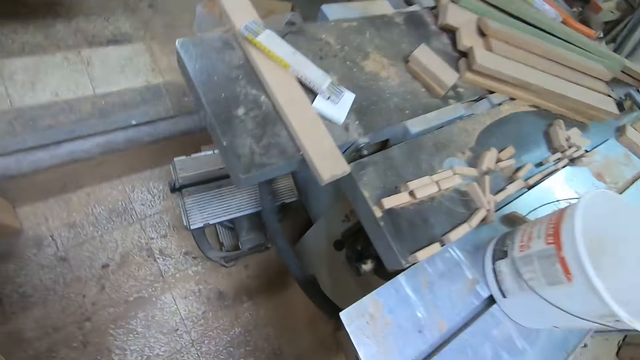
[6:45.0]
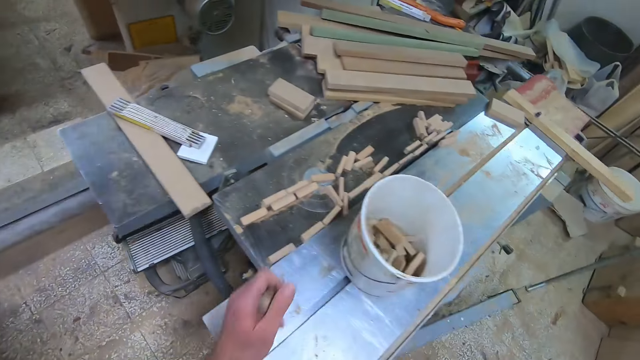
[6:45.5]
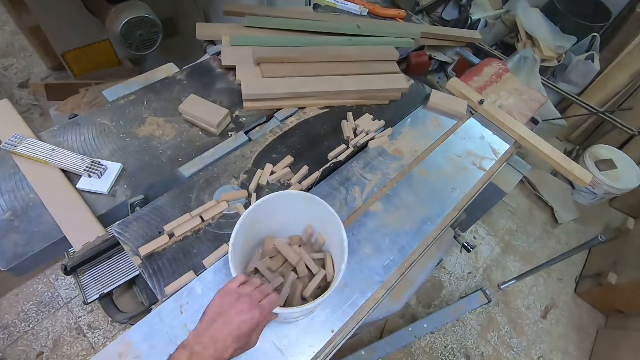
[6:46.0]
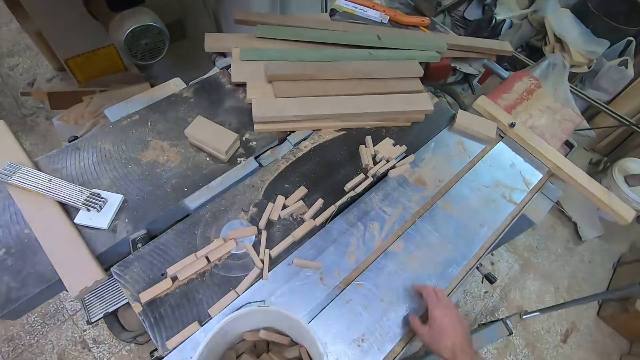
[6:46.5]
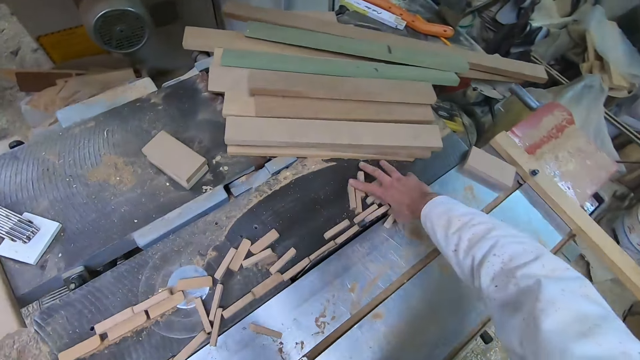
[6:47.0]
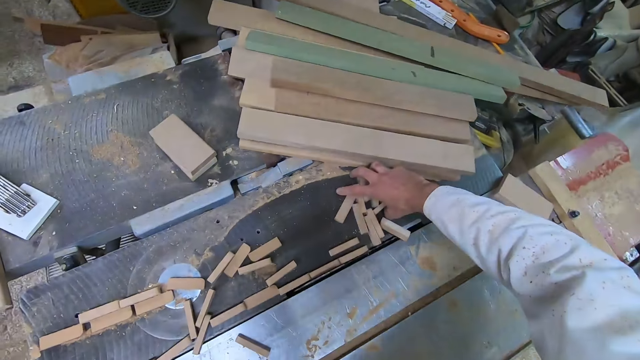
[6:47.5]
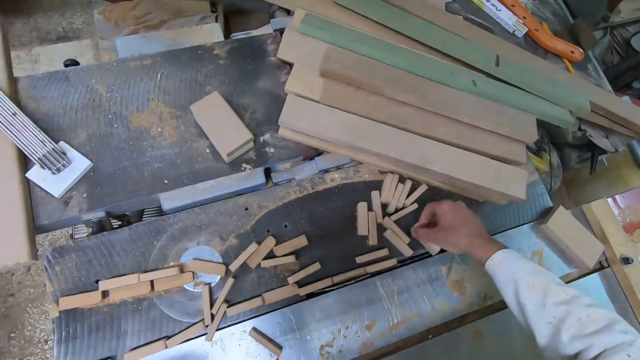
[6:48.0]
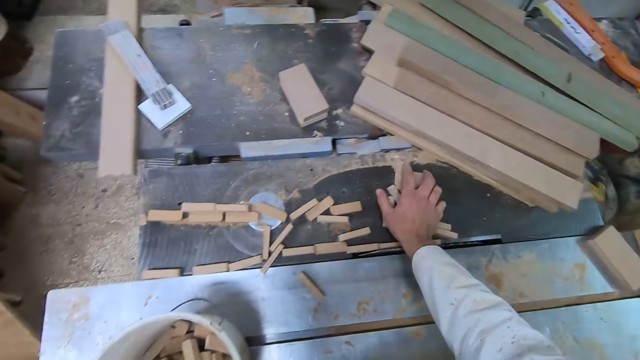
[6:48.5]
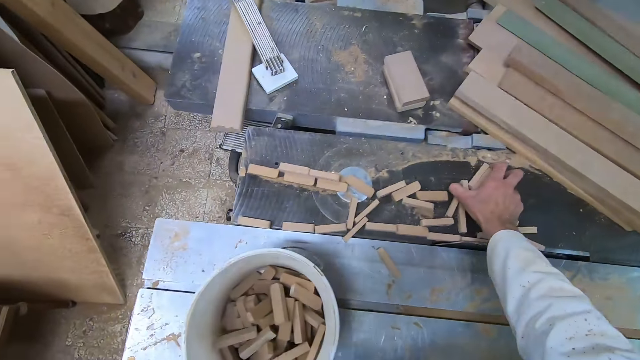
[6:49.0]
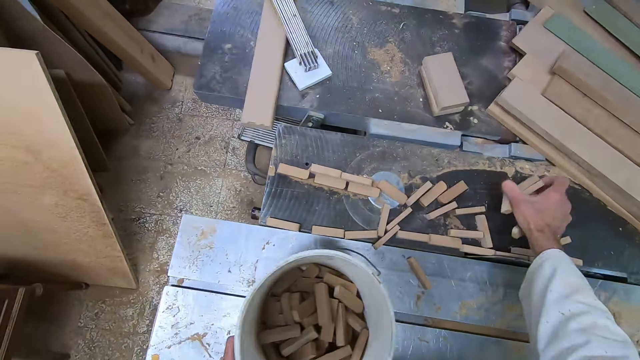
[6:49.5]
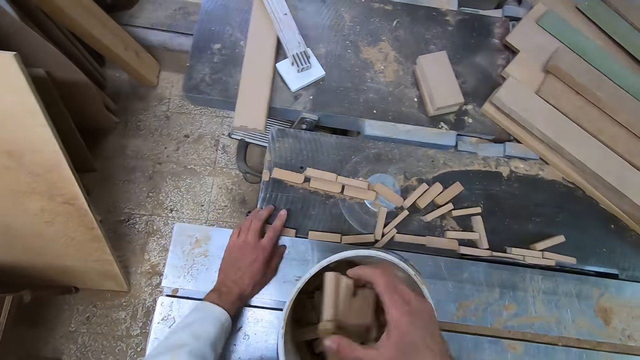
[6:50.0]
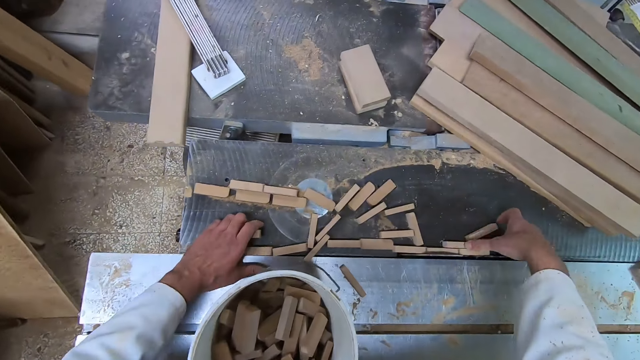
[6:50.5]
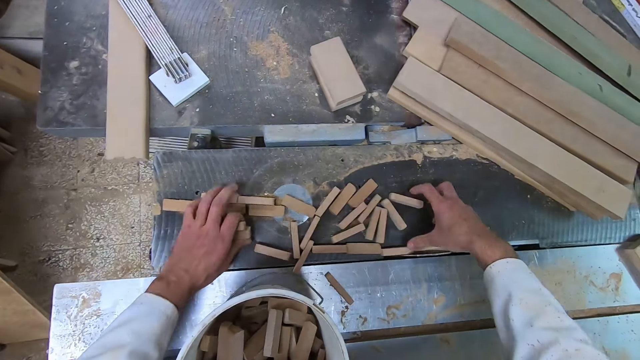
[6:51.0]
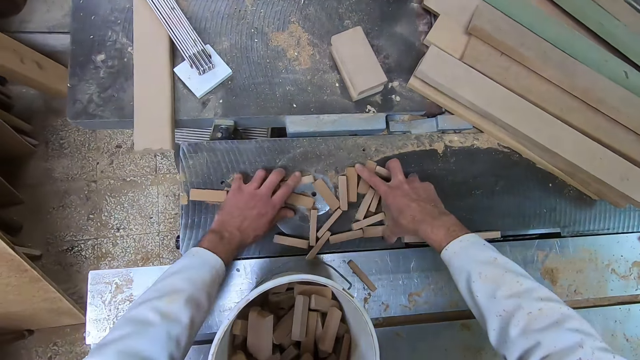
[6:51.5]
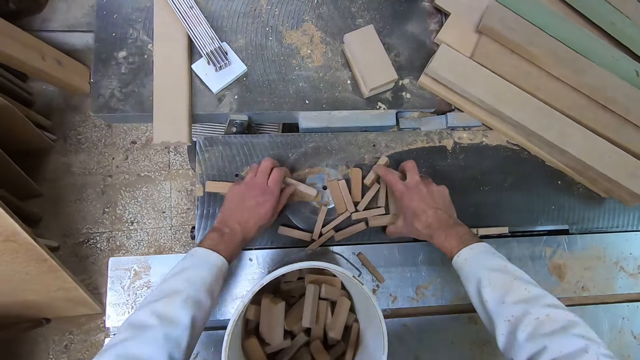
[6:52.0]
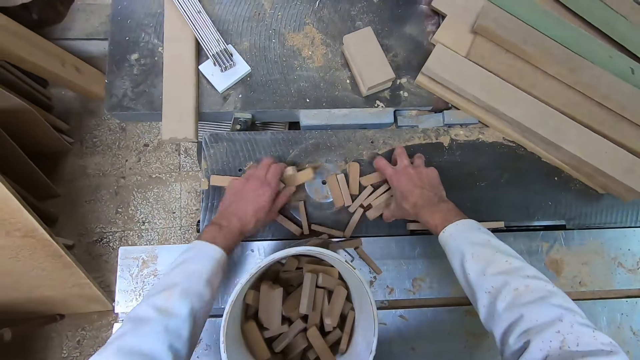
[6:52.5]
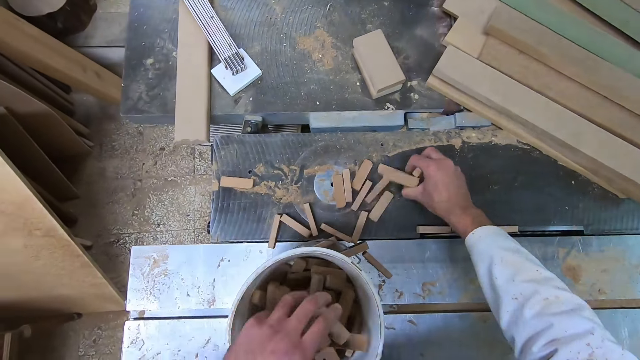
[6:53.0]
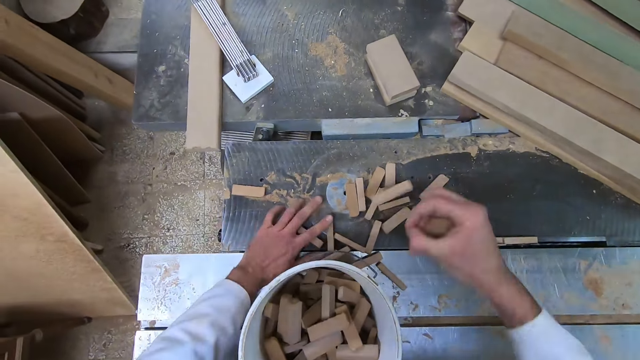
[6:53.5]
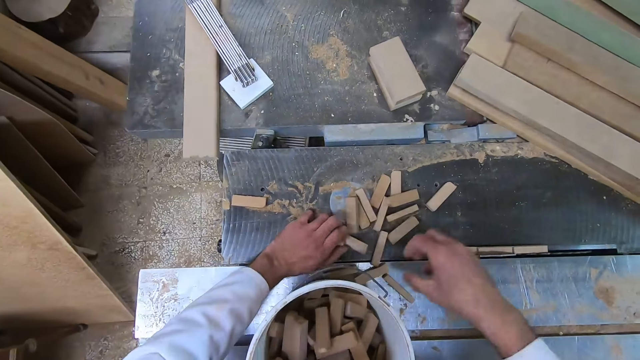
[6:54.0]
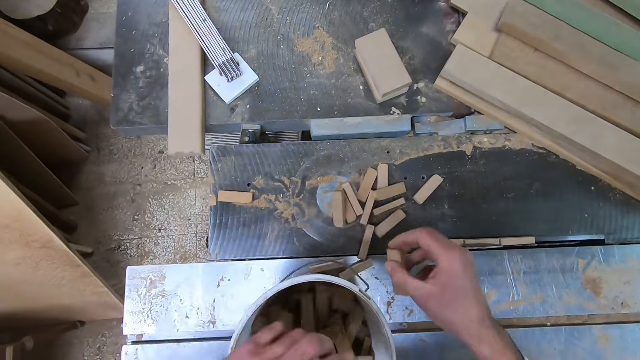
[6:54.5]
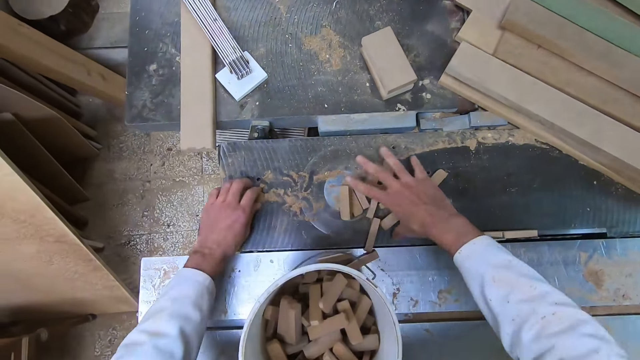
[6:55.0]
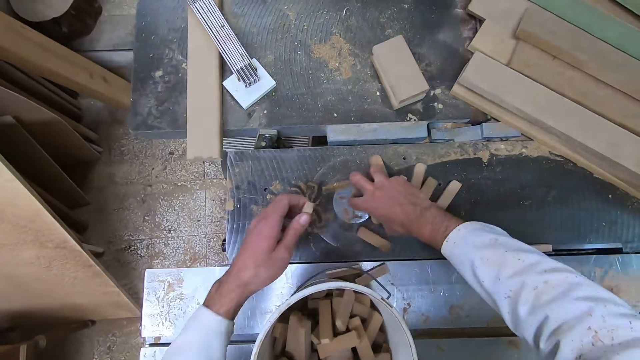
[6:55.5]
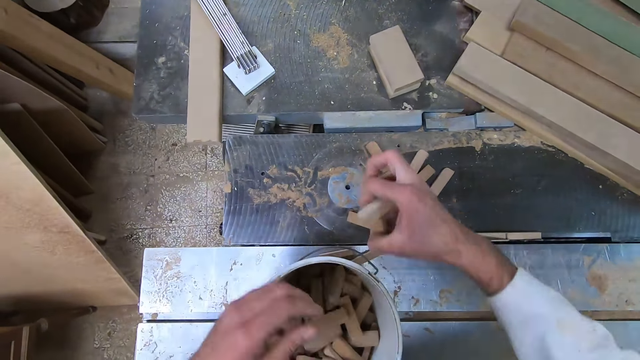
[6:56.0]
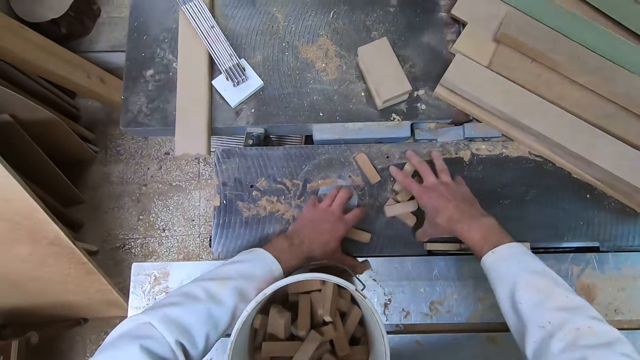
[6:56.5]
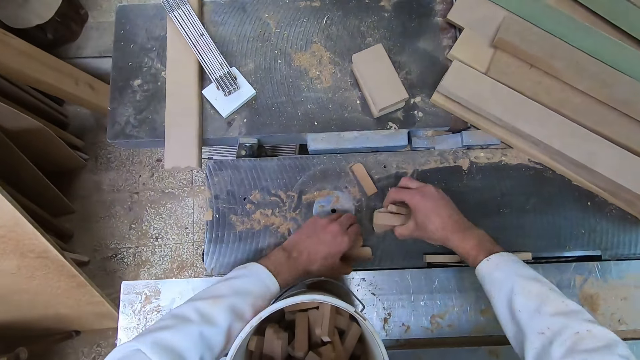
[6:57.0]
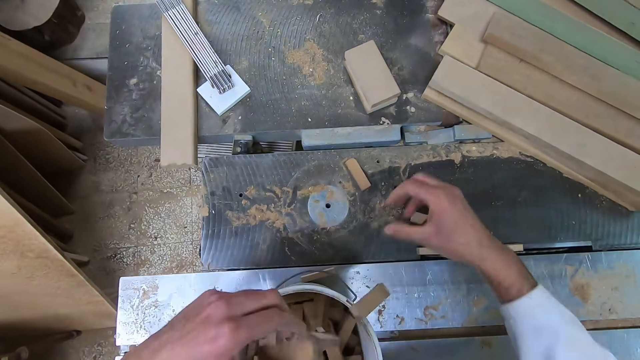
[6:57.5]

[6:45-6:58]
The camera wearer drops the pieces of wood in the bucket. He moves the bucket. He gathers pieces of wood on the sliding table saw. He picks up the small pieces of wood from the sliding table saw. He drops the pieces of wood in the bucket. He gathers the pieces of wood on the sliding table saw. He picks up the pieces of wood from the sliding table saw with his left hand. He picks up the pieces of wood from the sliding table saw with his right hand. He drops the pieces of wood in the bucket with his left hand. He drops the pieces of wood in the bucket with his right hand. He picks up the pieces of wood from the sliding table saw and drops the pieces of wood in the bucket. He picks up the pieces of wood from the sliding table saw and drops the pieces of wood in the bucket. He picks up the pieces of wood from the sliding table saw and drops the pieces of wood in the bucket.

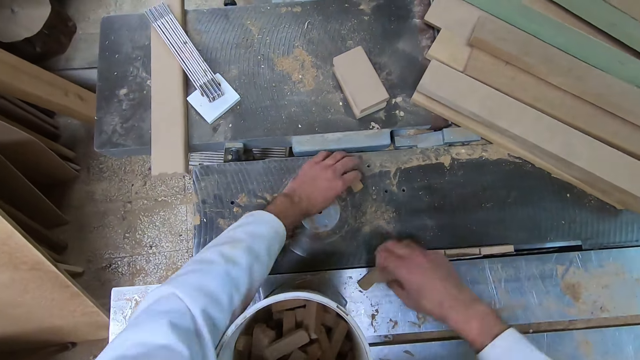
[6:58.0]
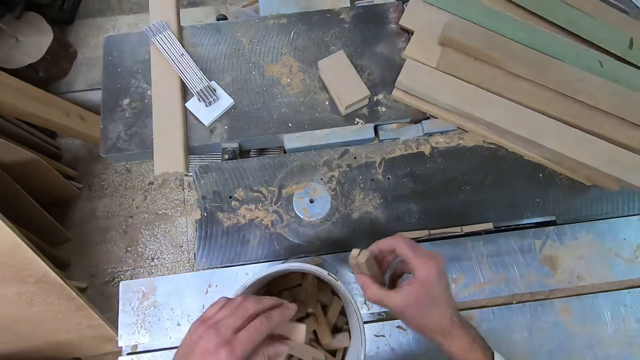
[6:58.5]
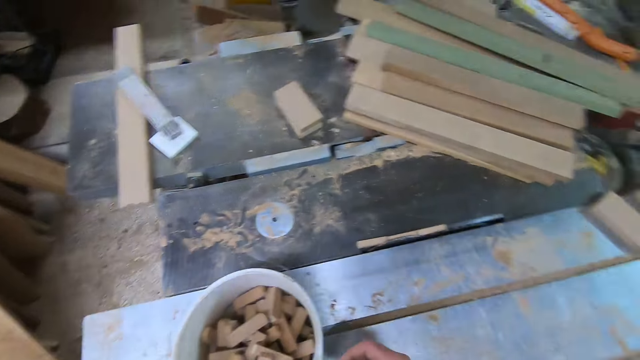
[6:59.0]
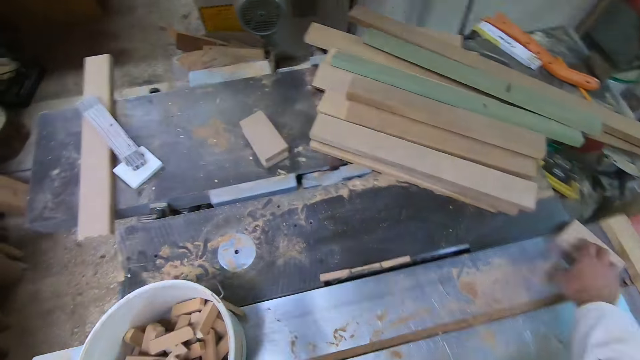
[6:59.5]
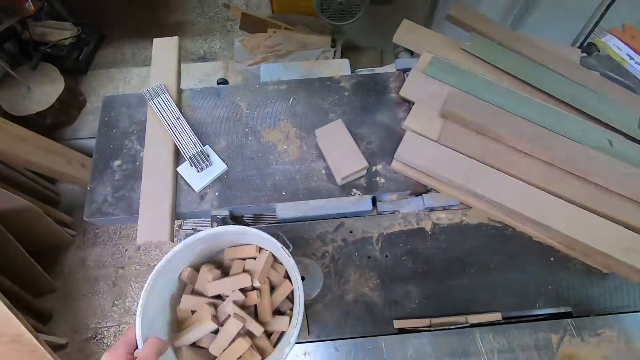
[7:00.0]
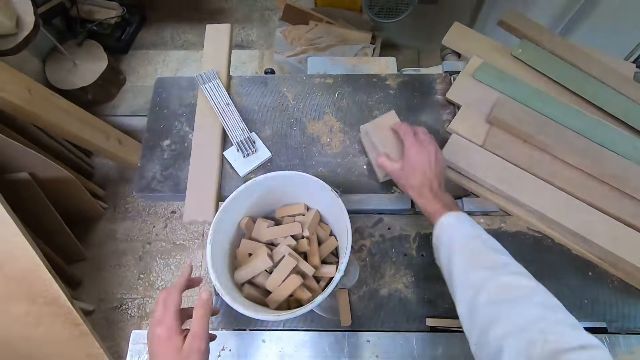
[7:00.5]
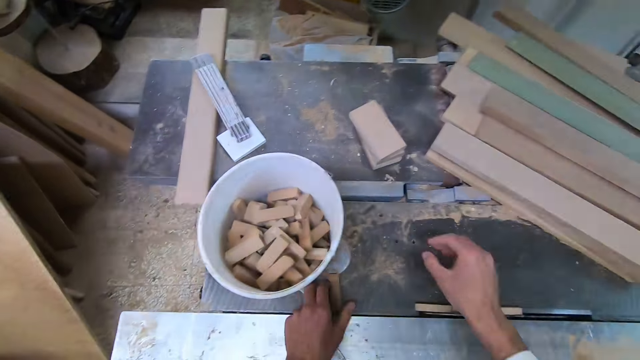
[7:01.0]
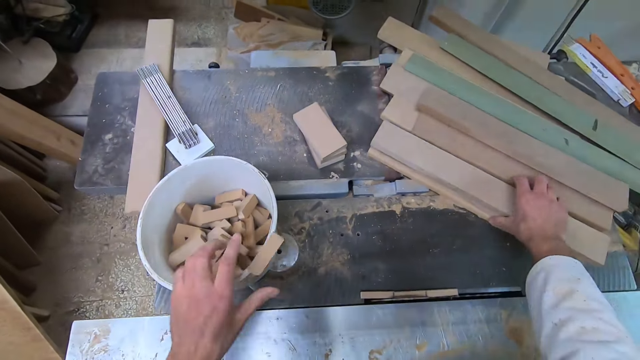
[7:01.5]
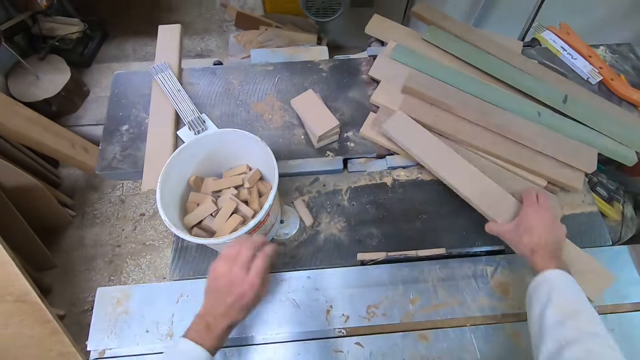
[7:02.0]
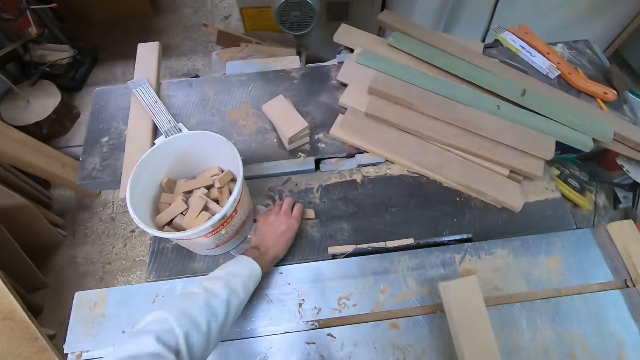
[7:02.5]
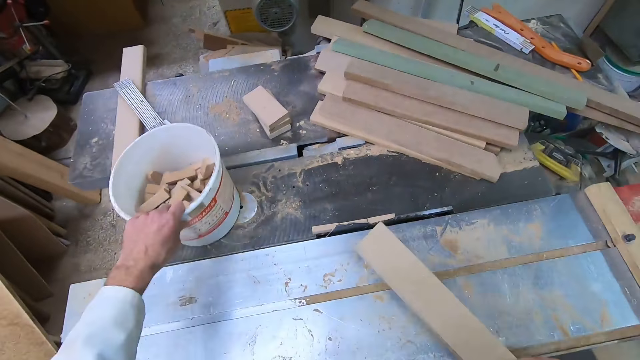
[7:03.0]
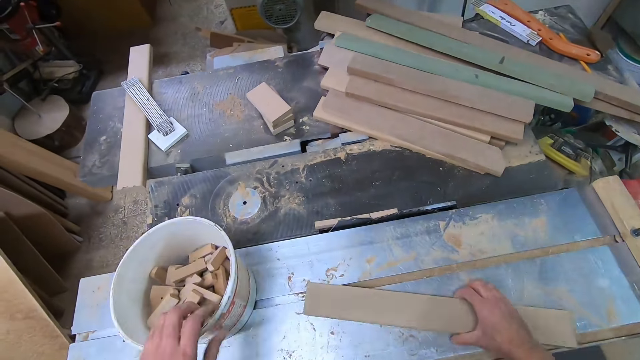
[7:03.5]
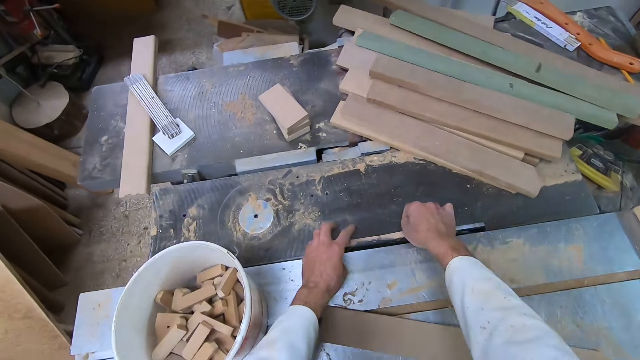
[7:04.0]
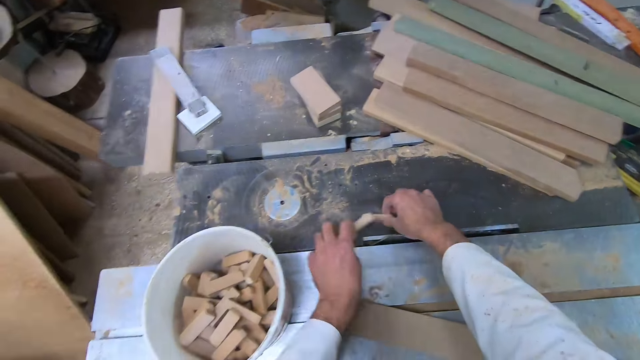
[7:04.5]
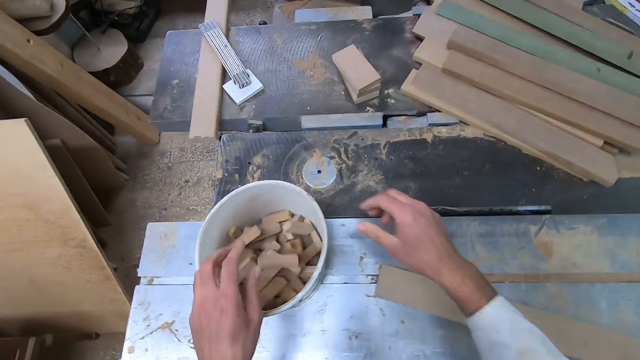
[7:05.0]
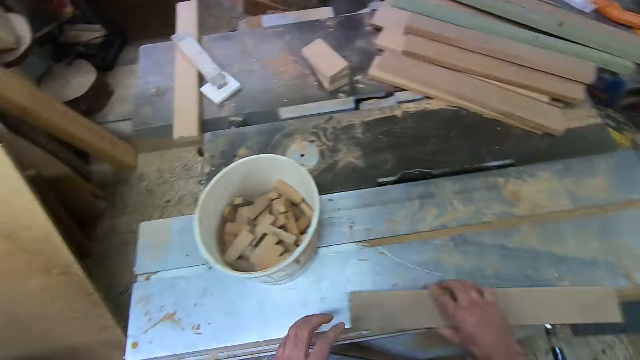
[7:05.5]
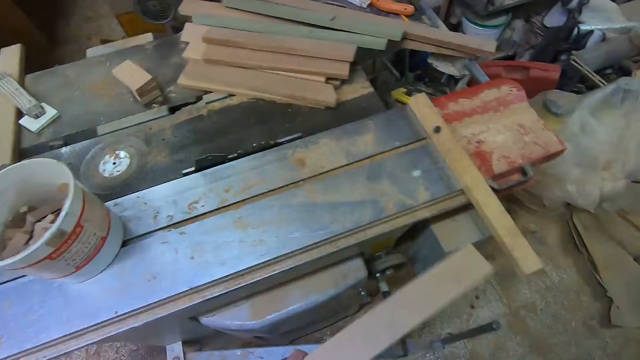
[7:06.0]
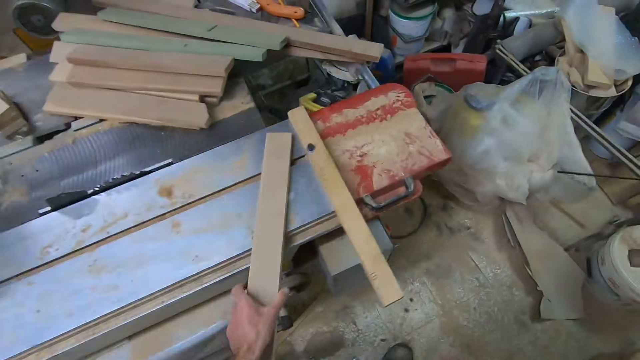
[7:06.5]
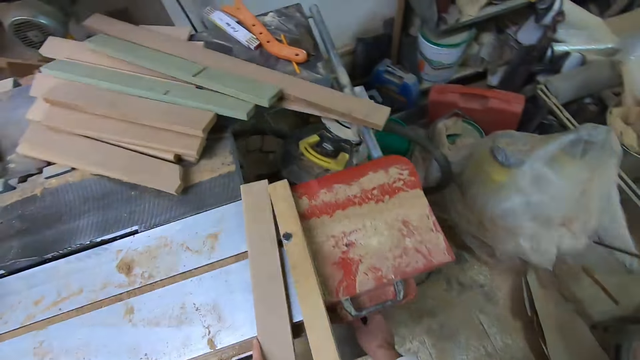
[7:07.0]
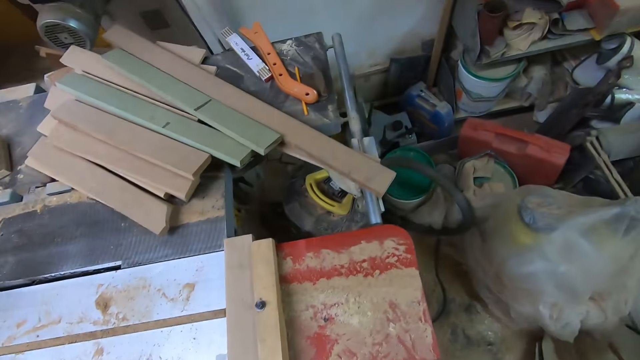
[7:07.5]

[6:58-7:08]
The camera wearer picks up pieces of wood from the sliding table saw. He drops the pieces of wood in the bucket. He moves the bucket on the sliding table saw with his left hand. He picks up the remaining wood from the slider. He drops the wood on the other woods. He picks up a wood from the pile of woods on the sliding table saw with his right hand. He touches the bucket with his left hand. He picks up another piece of wood from the sliding table saw with his left hand. He drops the piece of wood in the bucket. He drags the bucket with his left hand. He drops the wood in his right hand on the slider. He picks up small pieces of wood from the sliding table saw. He drops the small pieces of wood in the bucket. He picks up the wood from the slider. He places the wood on the slider.
